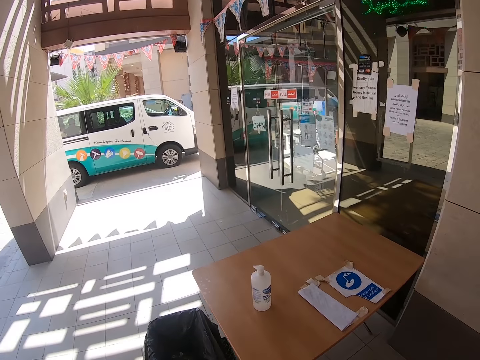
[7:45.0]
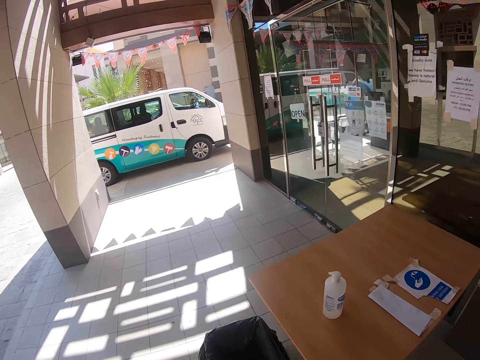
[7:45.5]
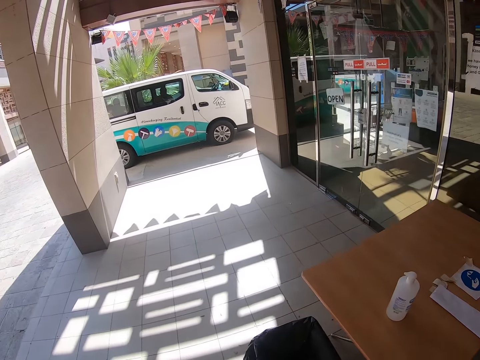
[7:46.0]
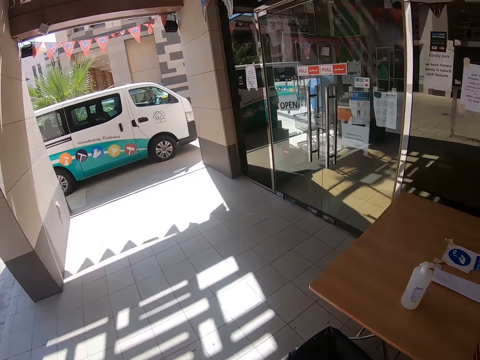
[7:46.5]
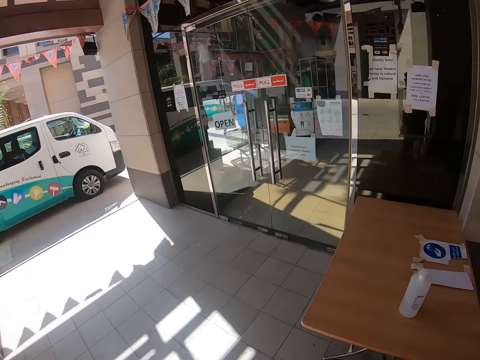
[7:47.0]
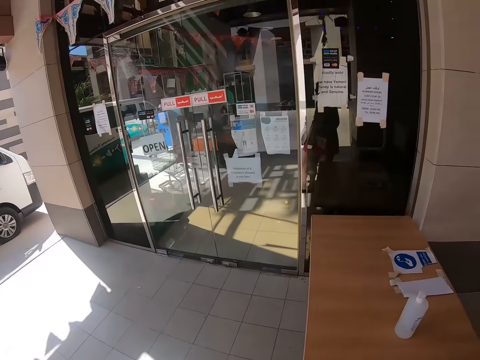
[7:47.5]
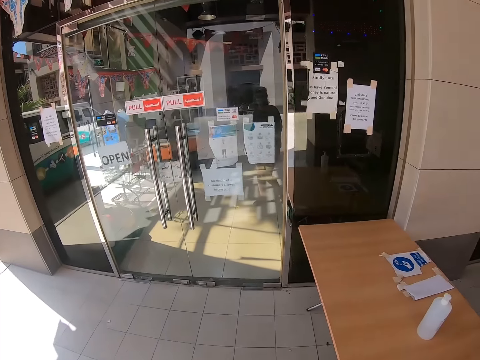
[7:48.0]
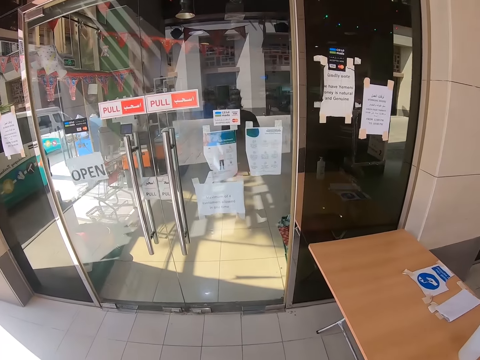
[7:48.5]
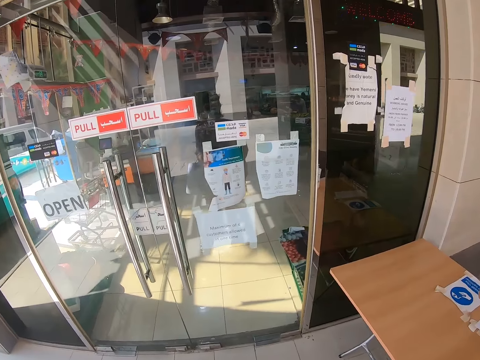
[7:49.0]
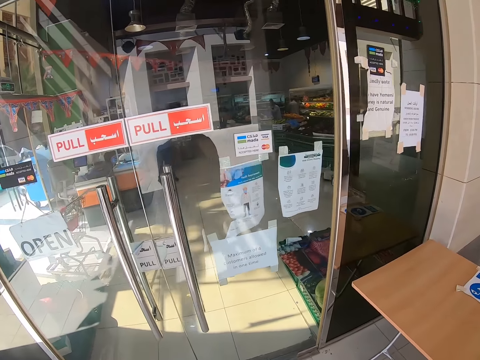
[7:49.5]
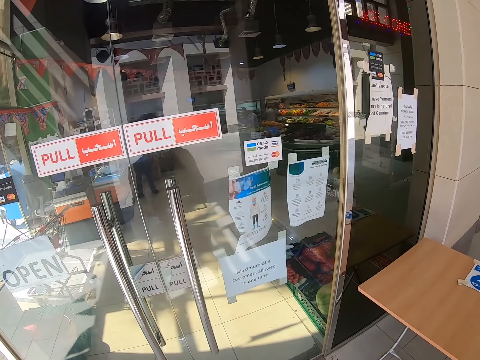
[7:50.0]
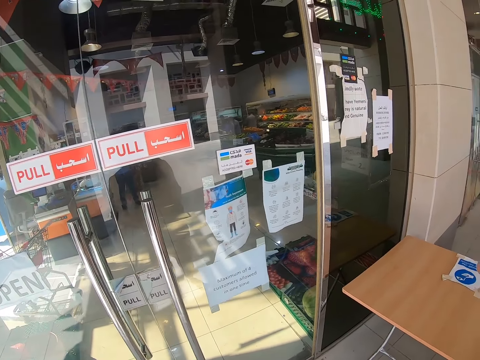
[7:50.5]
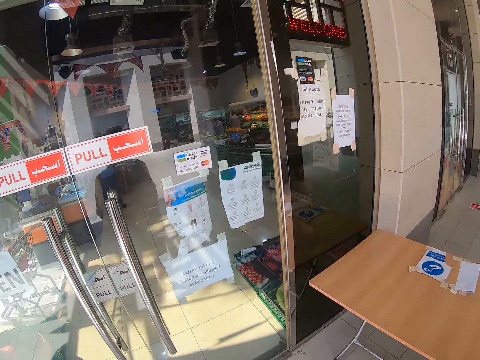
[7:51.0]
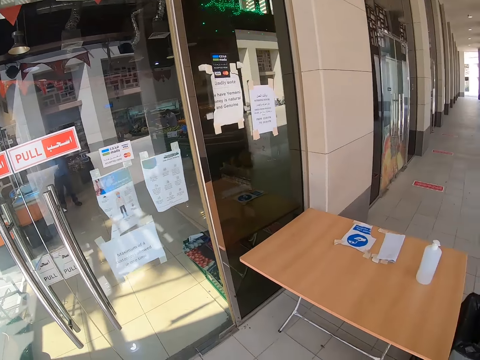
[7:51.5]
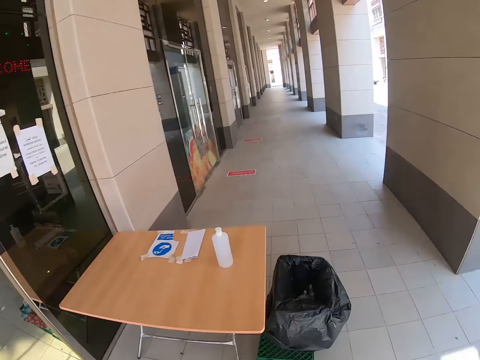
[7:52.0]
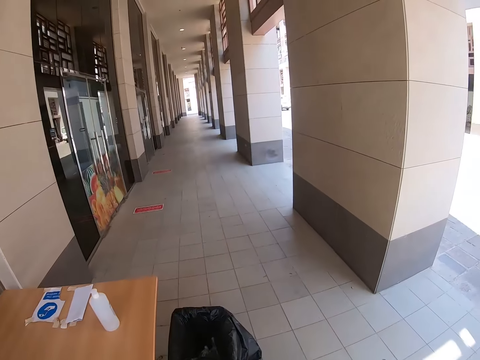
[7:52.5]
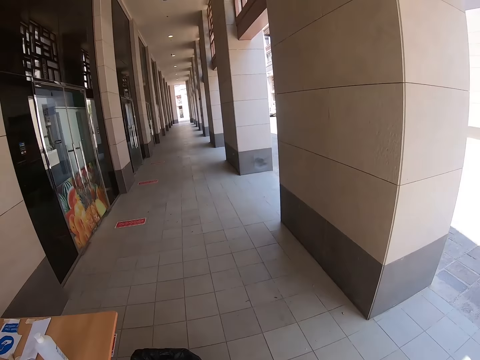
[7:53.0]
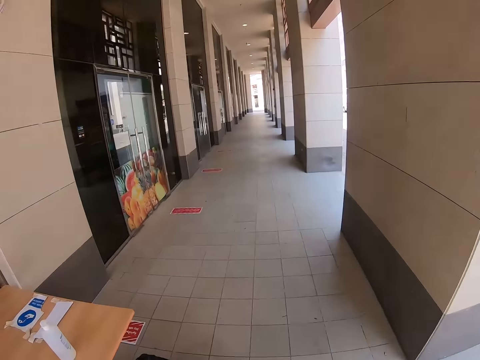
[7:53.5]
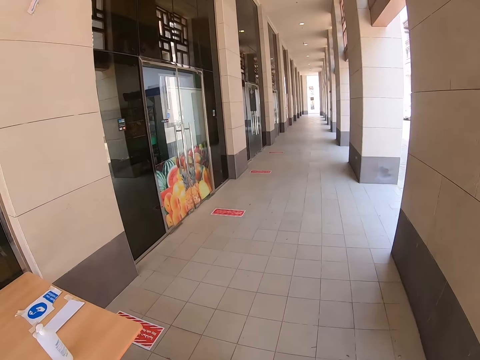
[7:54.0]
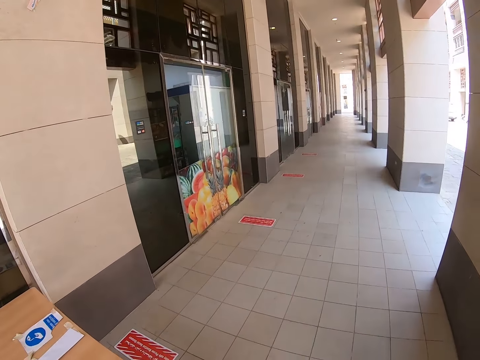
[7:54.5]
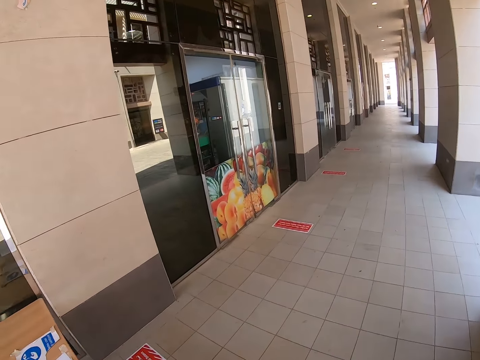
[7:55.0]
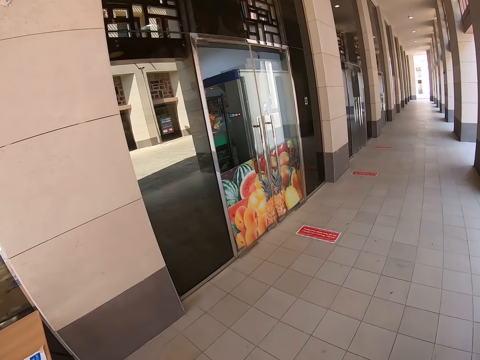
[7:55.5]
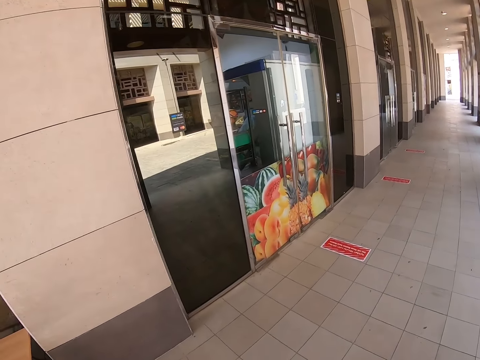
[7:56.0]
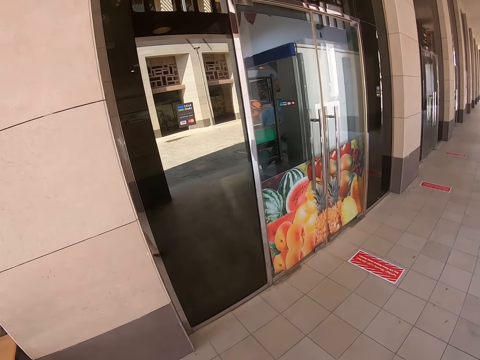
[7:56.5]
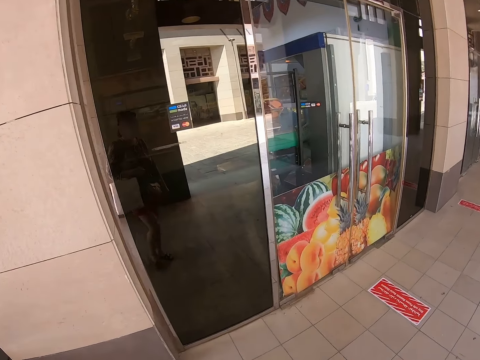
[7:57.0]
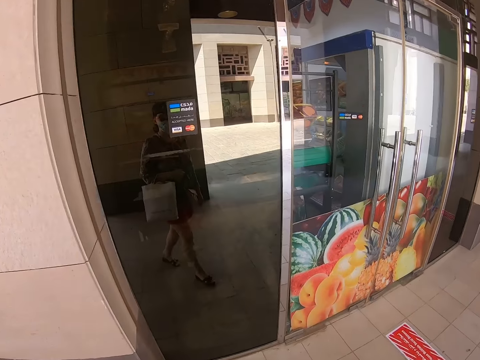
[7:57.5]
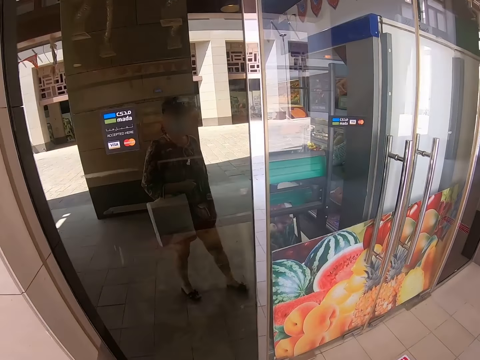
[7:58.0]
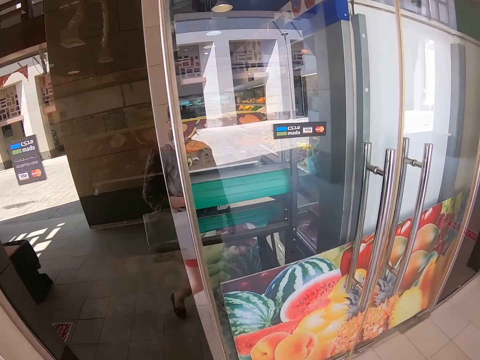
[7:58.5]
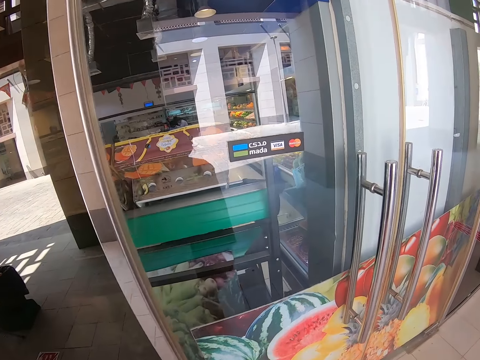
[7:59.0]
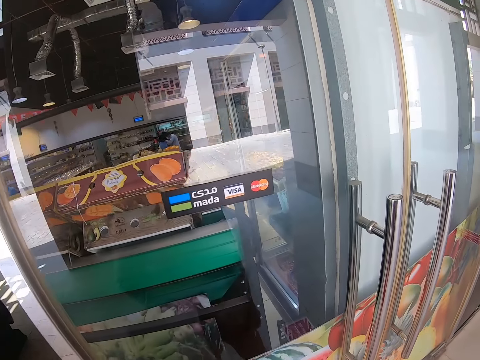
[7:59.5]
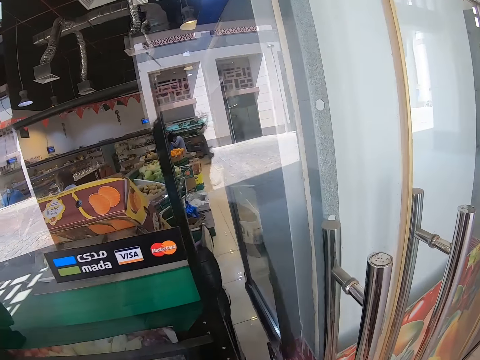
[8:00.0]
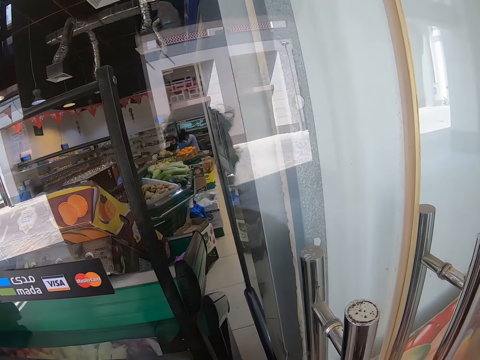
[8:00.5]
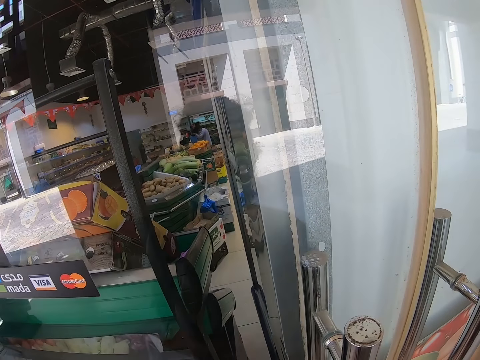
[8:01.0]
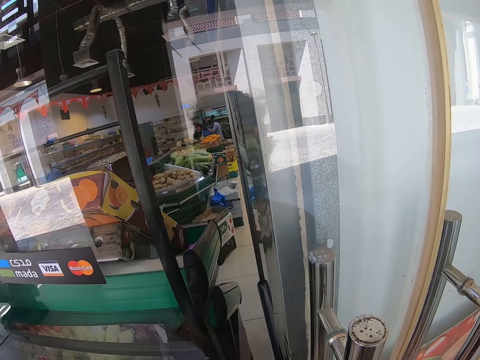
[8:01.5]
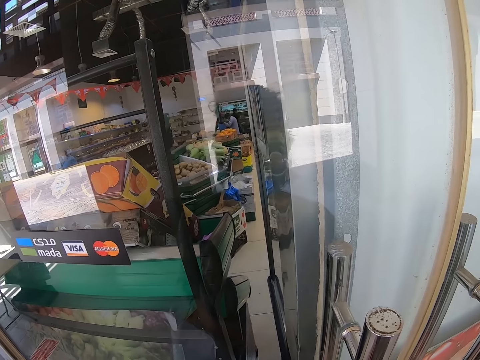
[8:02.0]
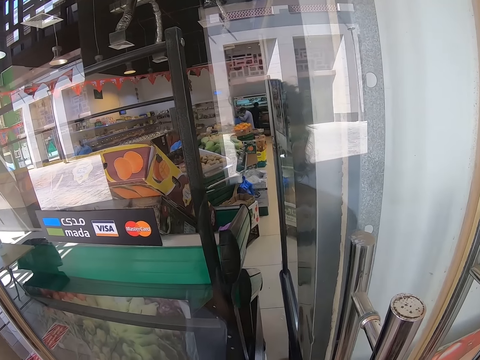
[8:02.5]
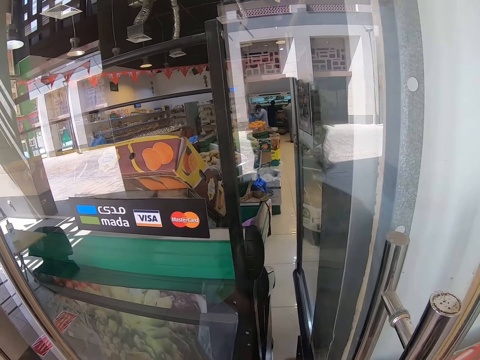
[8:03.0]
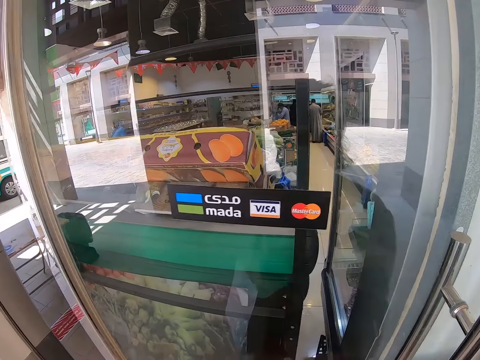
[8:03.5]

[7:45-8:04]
The camera wearer walks to the shop. They walk towards the door. They walk towards the window. They move towards the table. They walk towards the door. They stand beside the door.

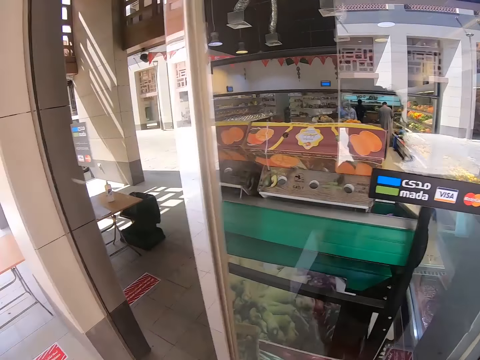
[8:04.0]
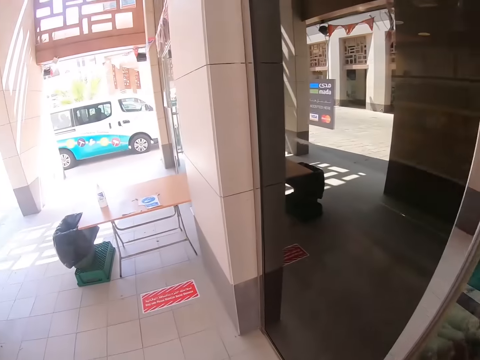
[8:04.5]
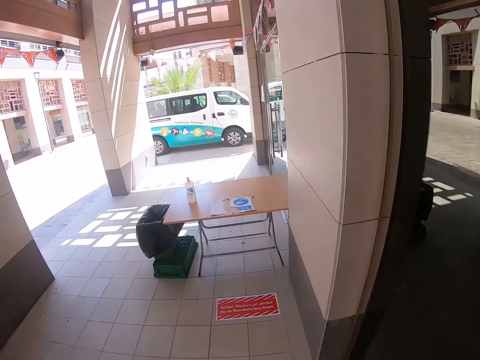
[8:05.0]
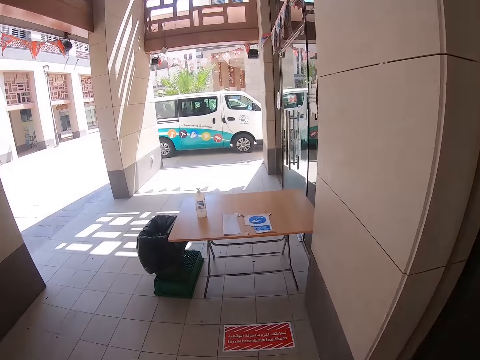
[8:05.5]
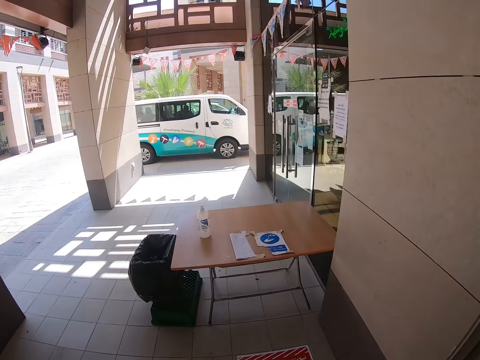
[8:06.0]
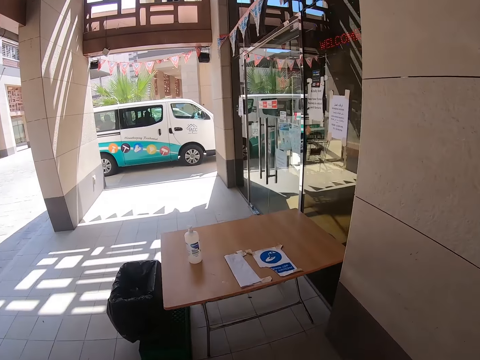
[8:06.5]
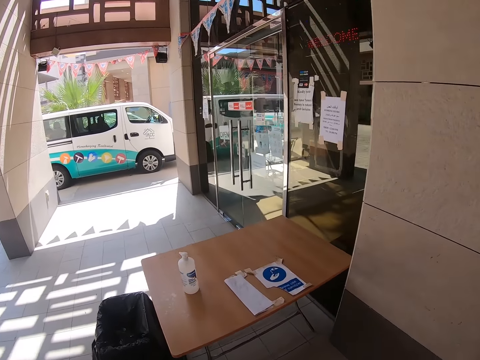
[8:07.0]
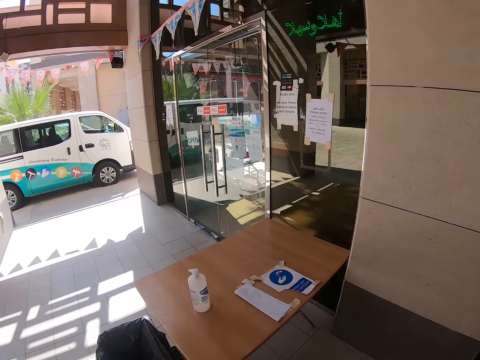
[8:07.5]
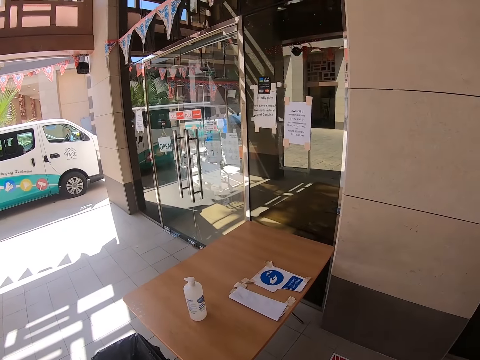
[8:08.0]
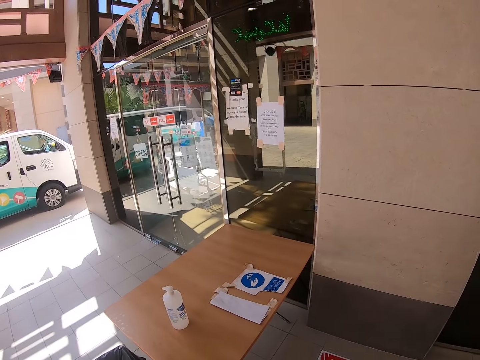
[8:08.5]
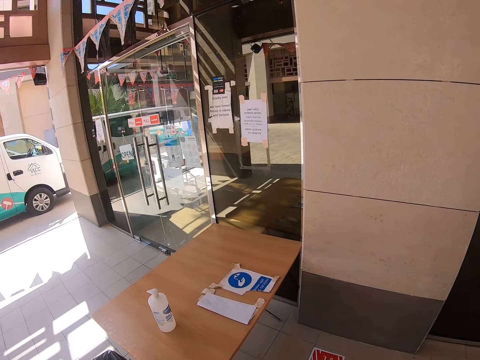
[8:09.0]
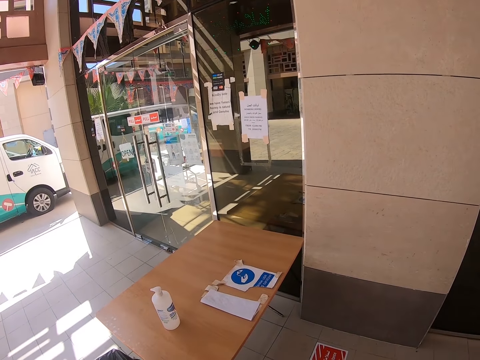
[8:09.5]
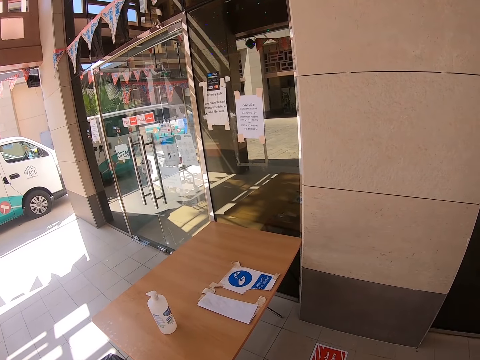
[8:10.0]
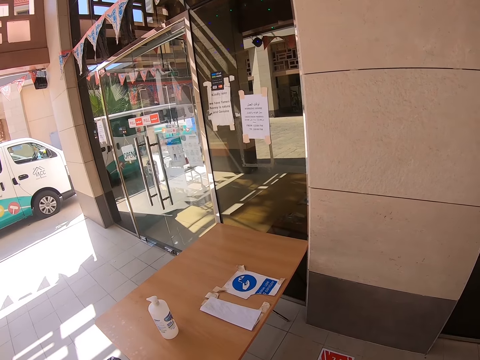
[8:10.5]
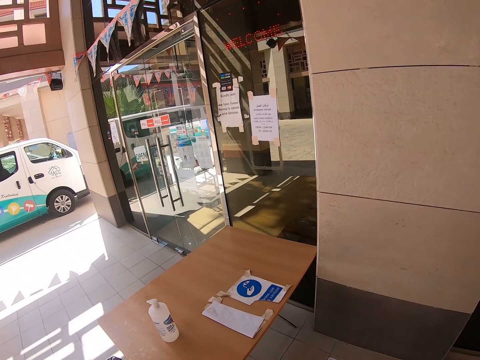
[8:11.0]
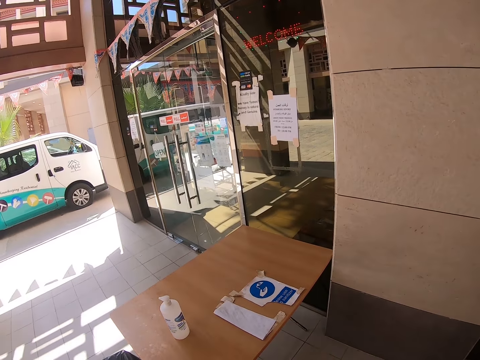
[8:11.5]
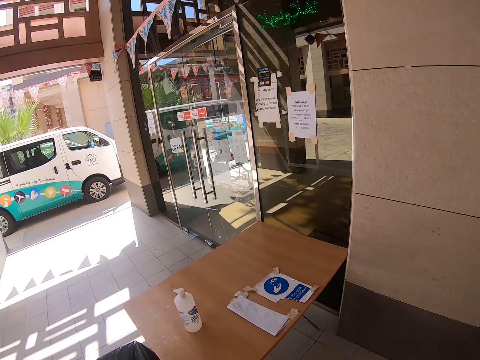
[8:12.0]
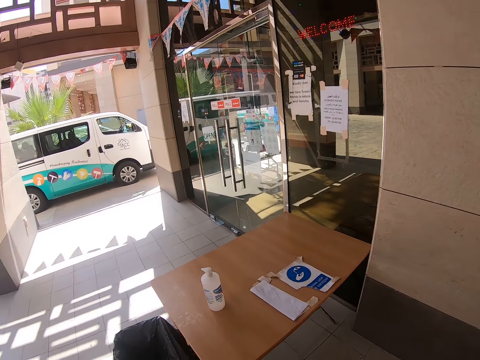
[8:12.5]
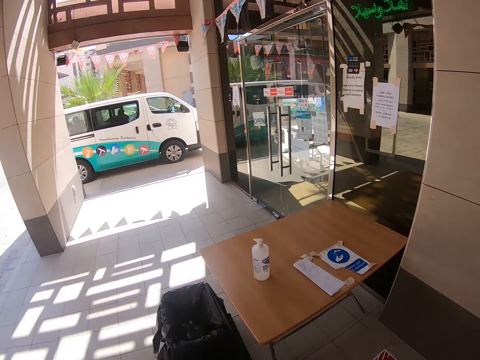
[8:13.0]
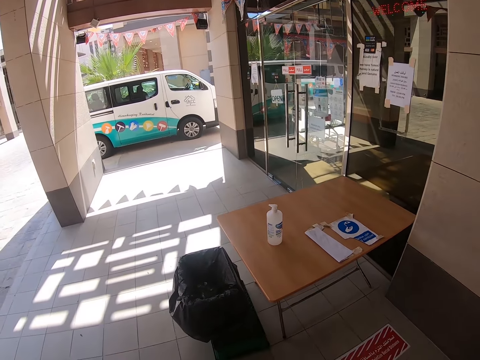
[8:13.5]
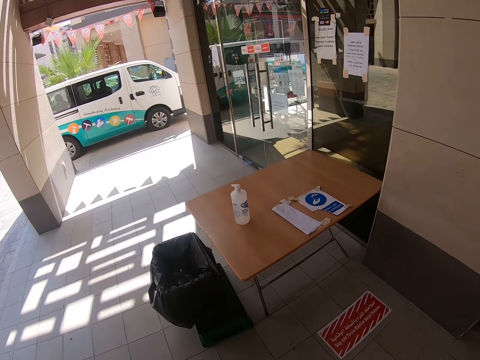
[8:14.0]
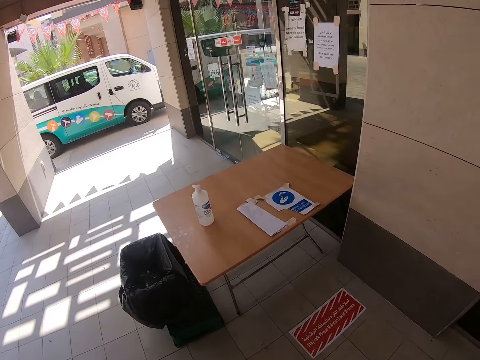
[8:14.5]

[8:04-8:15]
The camera wearer walks towards the table. They stand beside the table.
